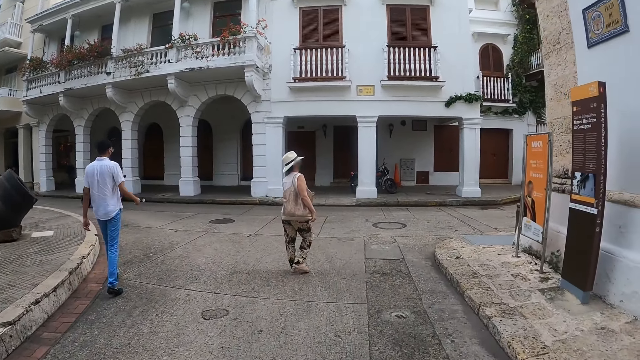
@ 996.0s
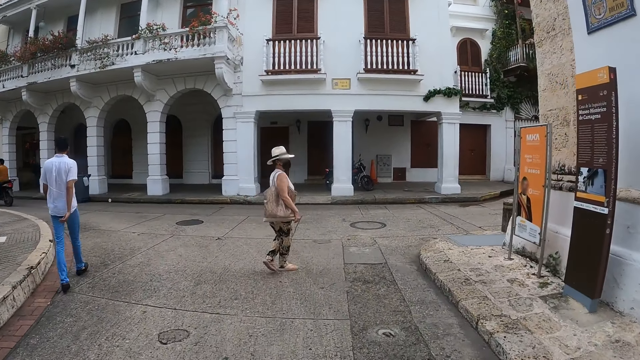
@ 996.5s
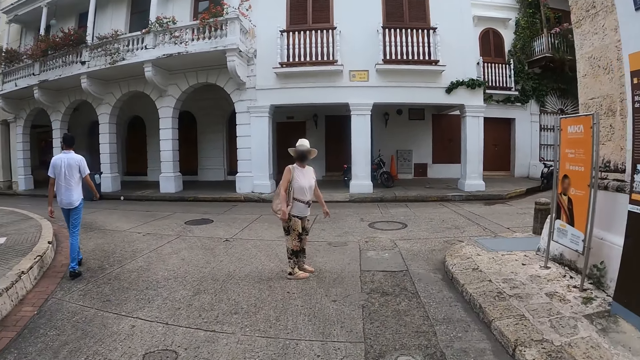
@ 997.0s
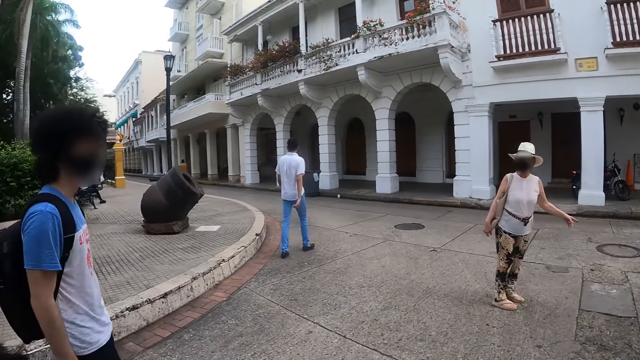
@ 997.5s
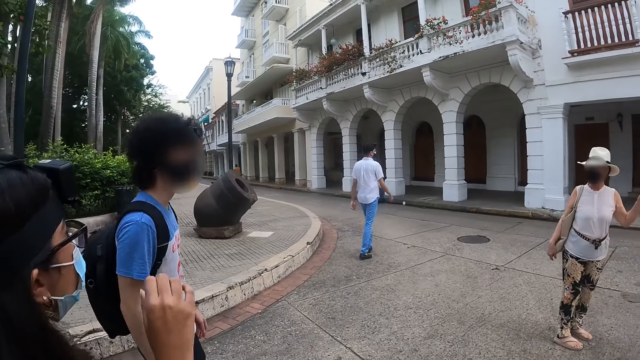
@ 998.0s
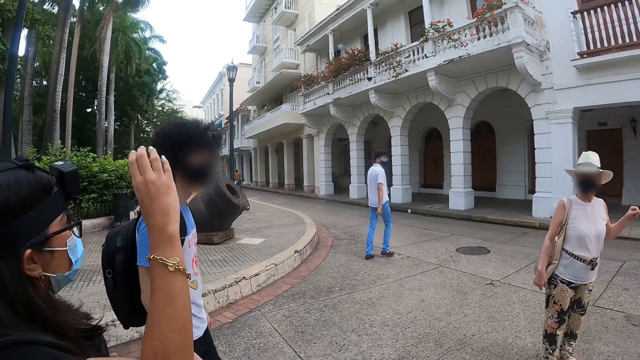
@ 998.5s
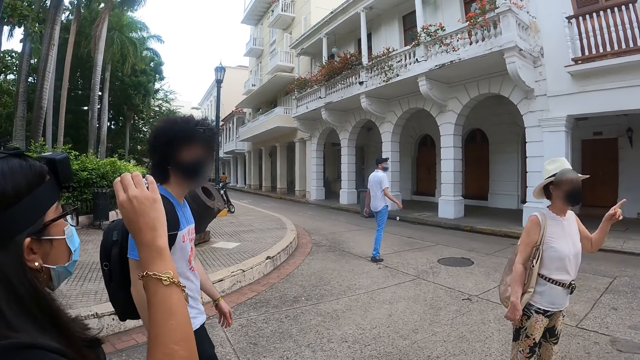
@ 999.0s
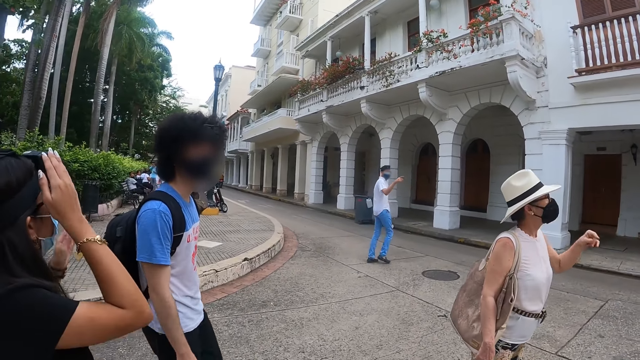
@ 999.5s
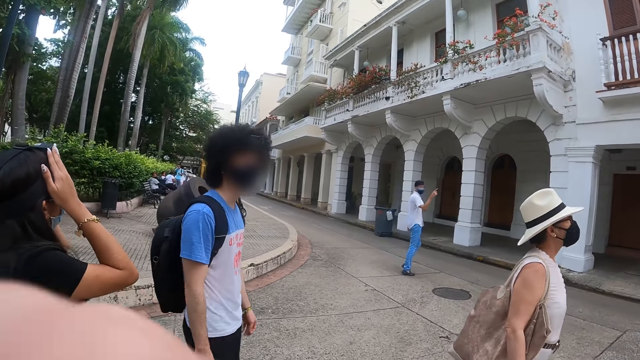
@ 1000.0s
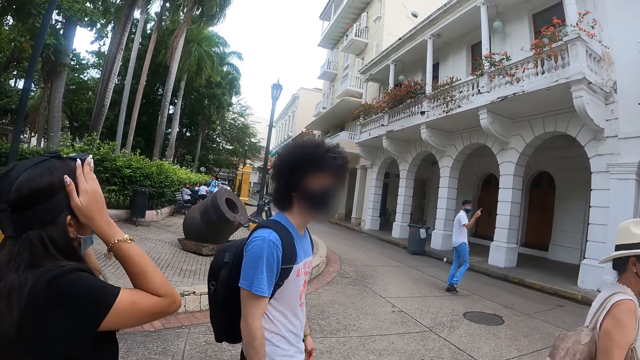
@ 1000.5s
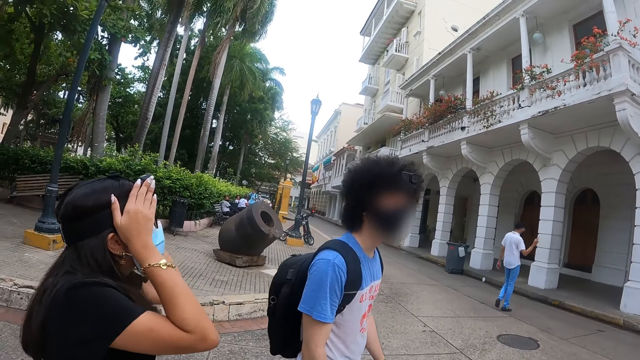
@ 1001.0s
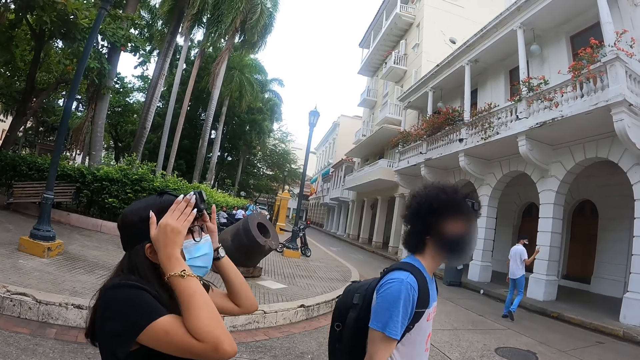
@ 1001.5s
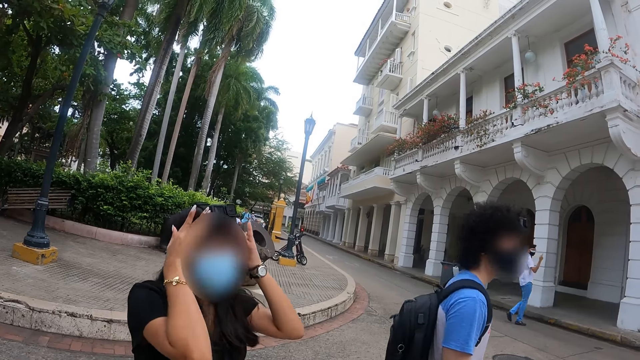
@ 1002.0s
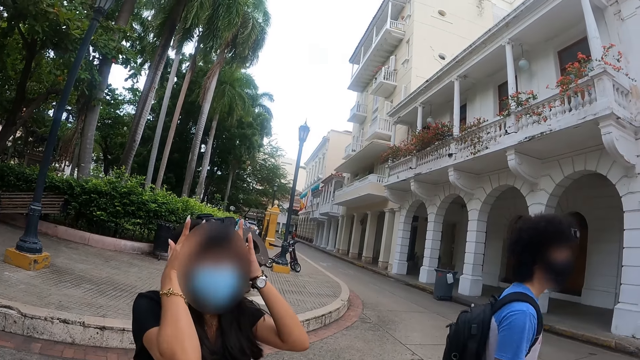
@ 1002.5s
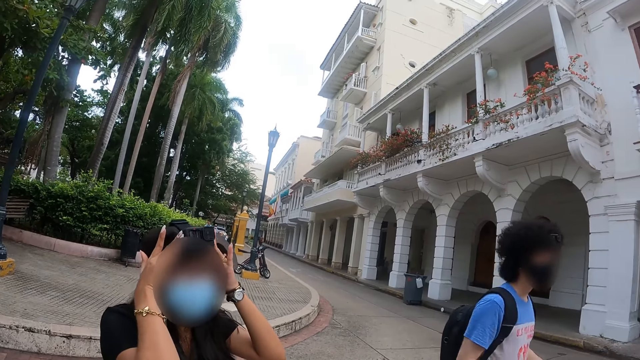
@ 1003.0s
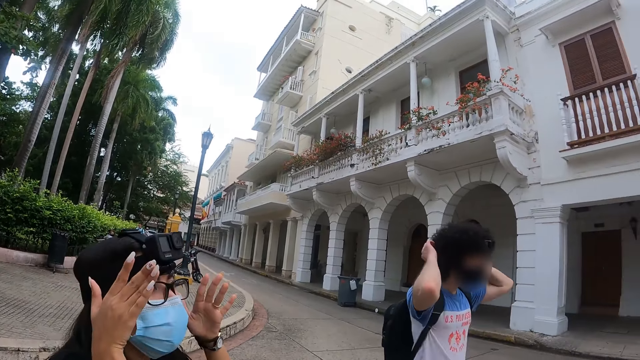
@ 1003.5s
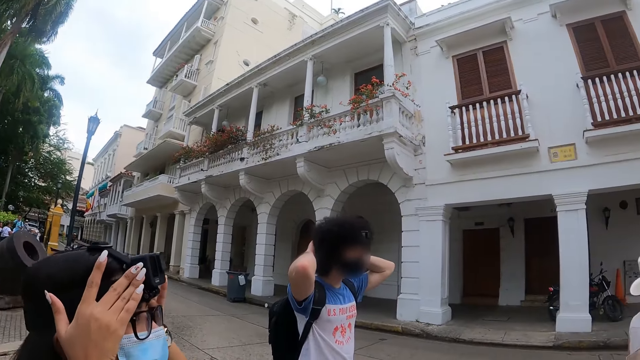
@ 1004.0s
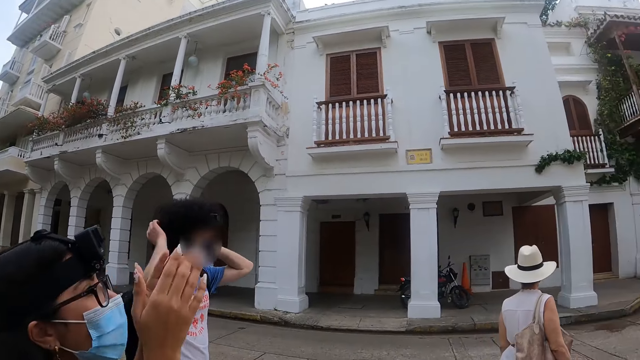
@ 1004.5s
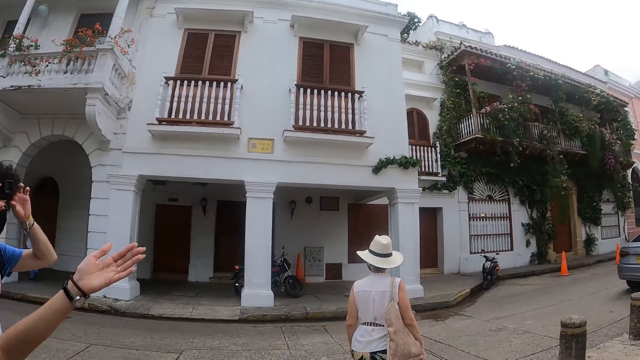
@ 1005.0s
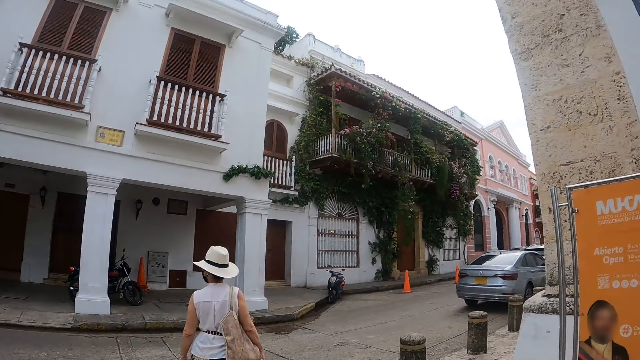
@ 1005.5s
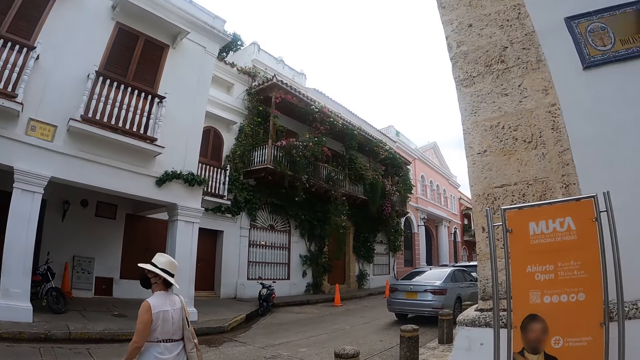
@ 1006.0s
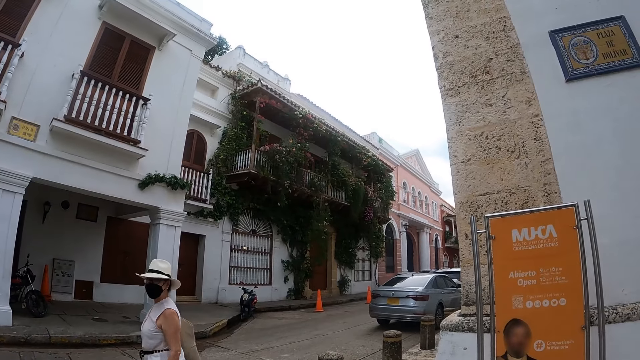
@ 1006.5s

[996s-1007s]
A woman moves a hand. Another woman points a finger. A man points a finger. The first woman holds a camera with hands. The camera wearer looks around. Another man holds his head with hands.

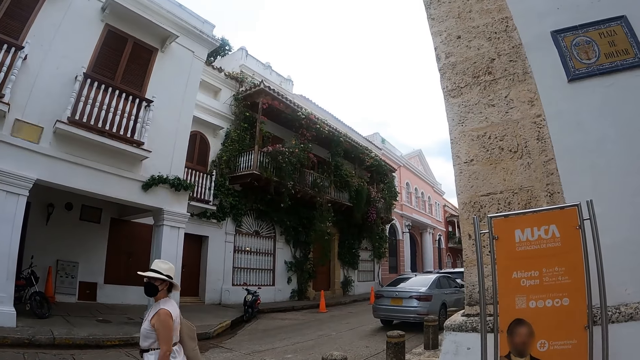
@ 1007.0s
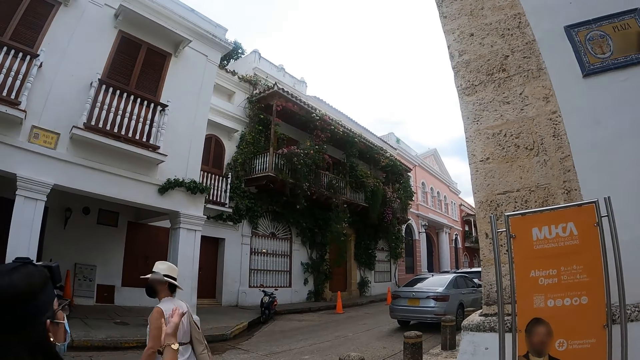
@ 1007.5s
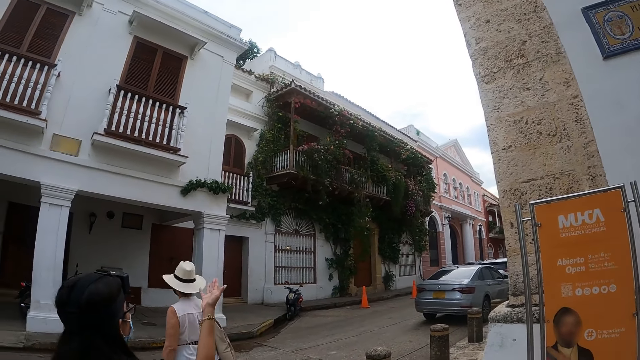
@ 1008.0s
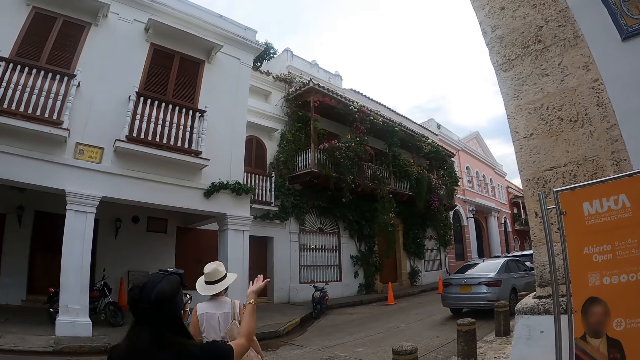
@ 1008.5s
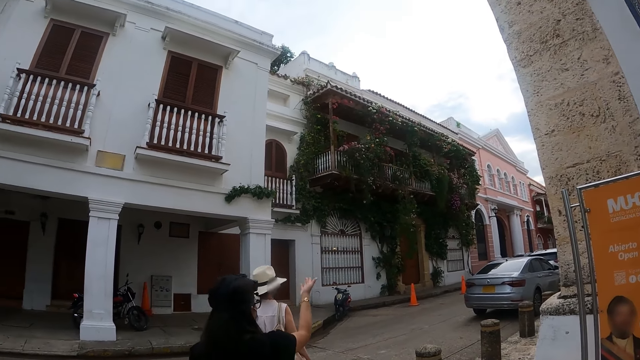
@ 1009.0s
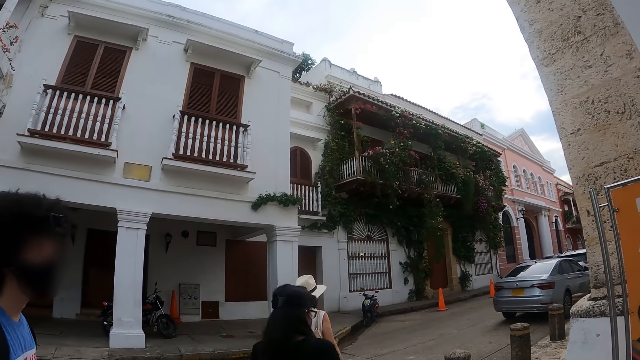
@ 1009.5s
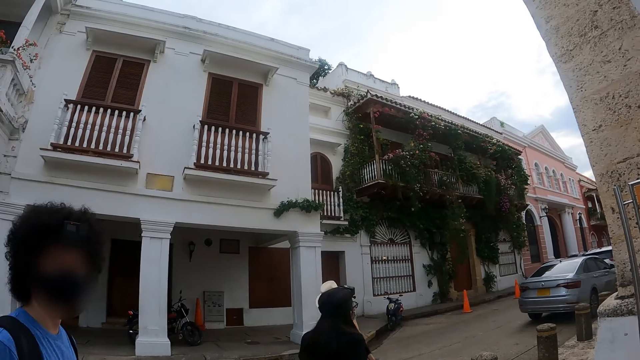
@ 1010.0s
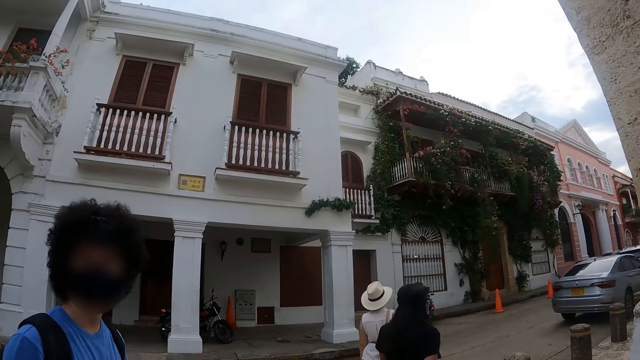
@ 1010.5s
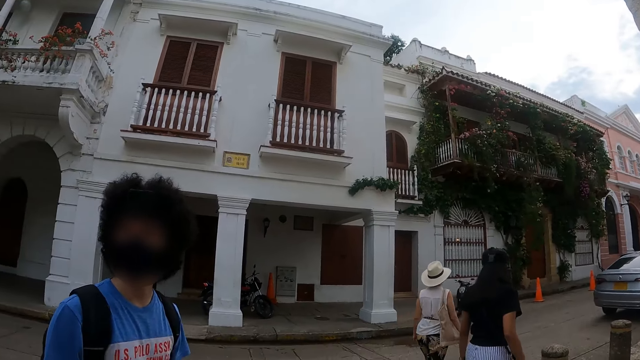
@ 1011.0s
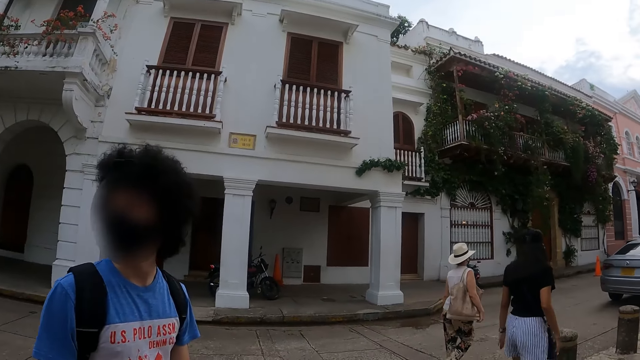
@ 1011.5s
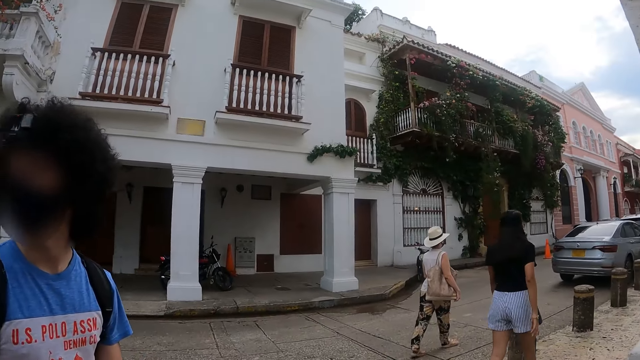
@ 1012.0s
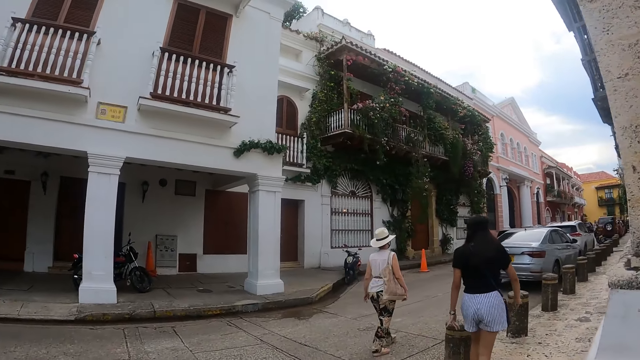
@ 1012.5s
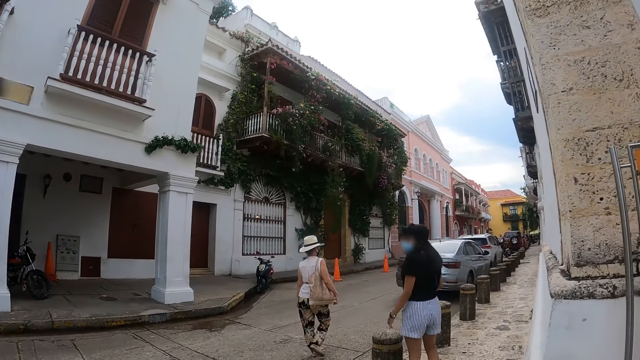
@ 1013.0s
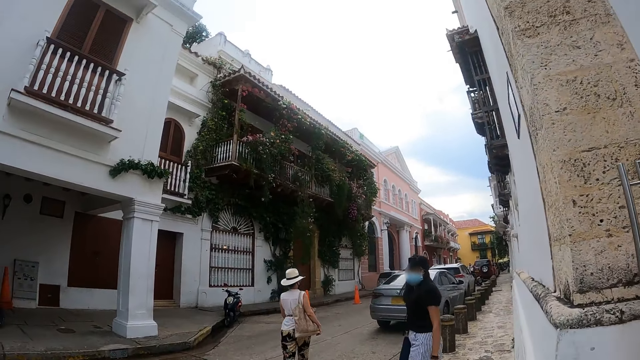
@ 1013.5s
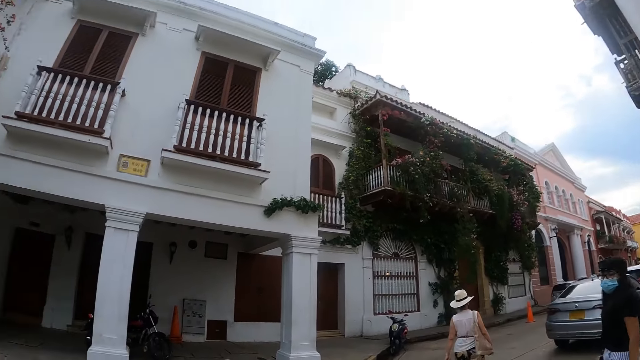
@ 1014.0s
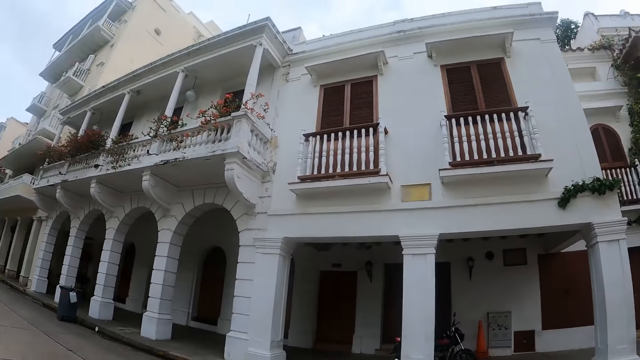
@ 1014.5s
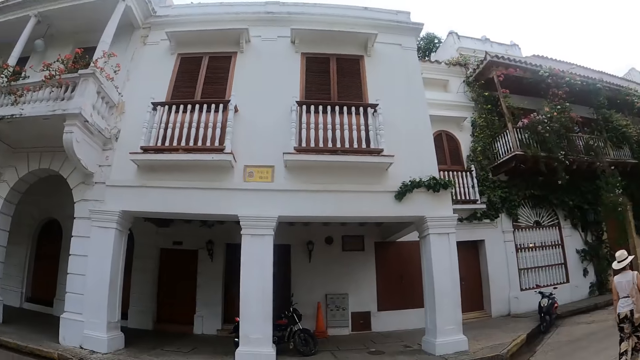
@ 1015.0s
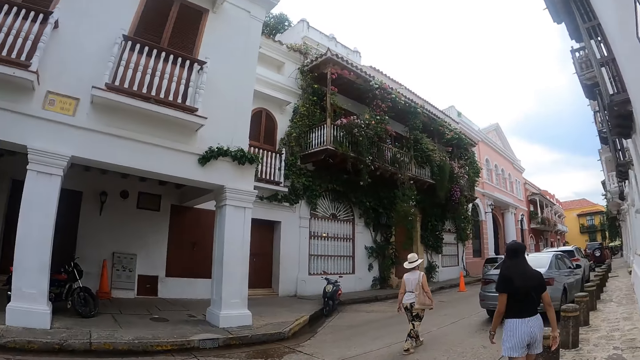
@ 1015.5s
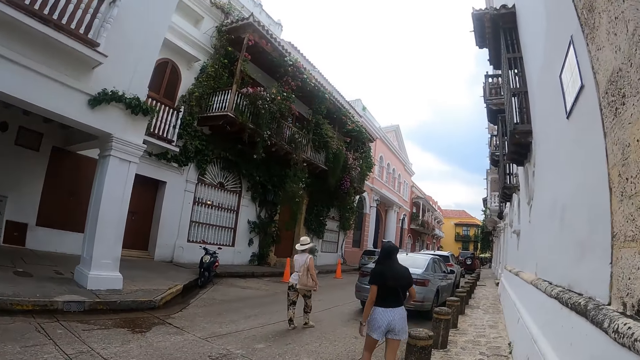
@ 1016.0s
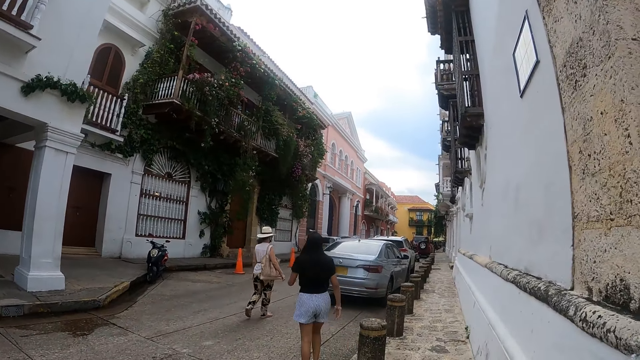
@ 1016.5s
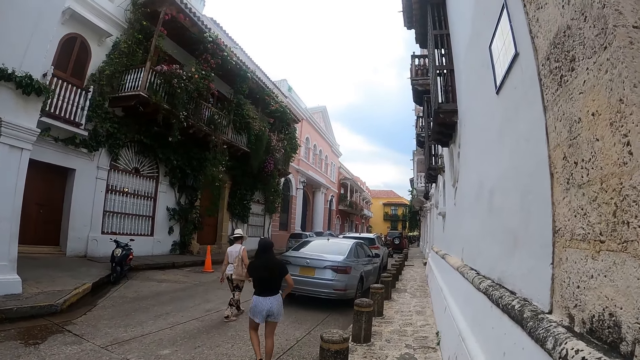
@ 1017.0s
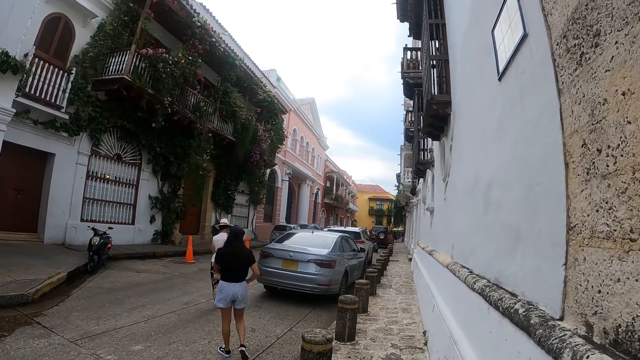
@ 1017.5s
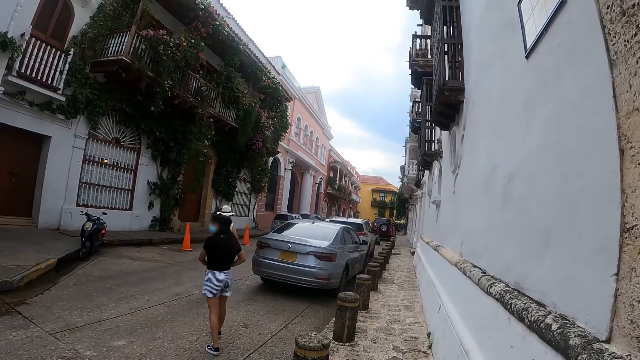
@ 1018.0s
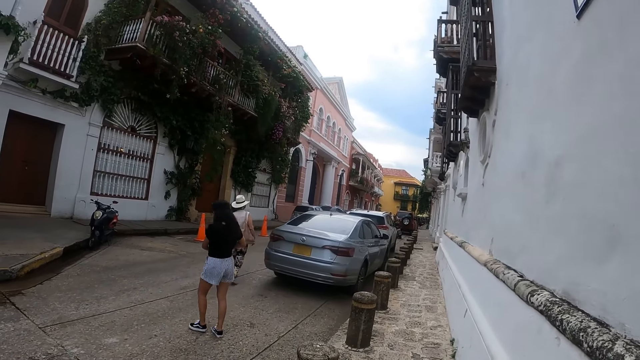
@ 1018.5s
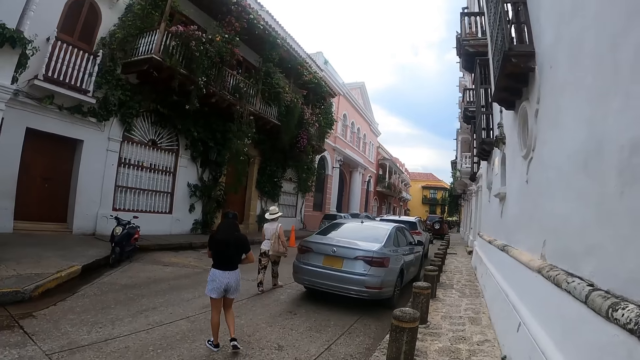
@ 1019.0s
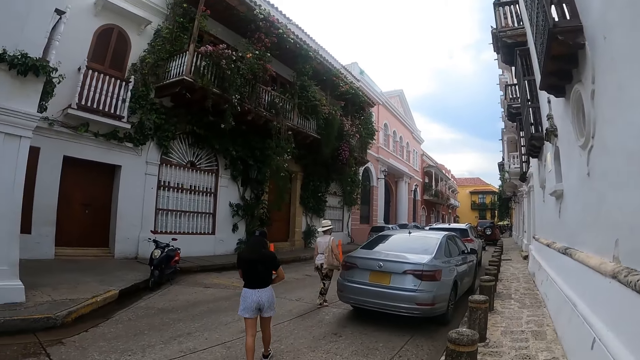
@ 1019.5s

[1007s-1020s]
A woman moves a hand. The camera wearer looks at the man. They look at the buildings. They walk behind the woman in the street.
